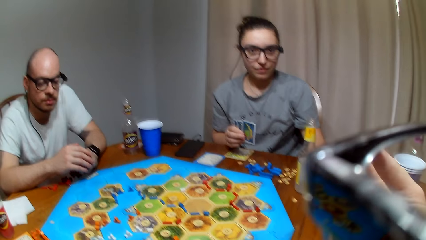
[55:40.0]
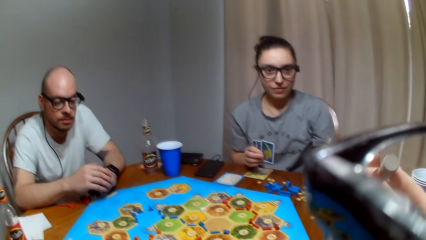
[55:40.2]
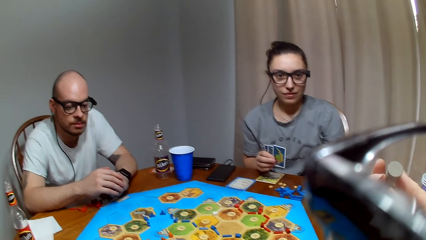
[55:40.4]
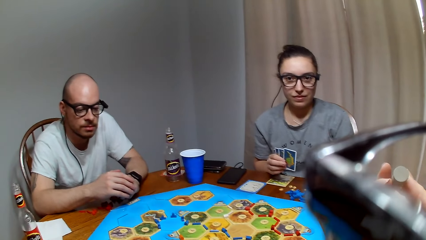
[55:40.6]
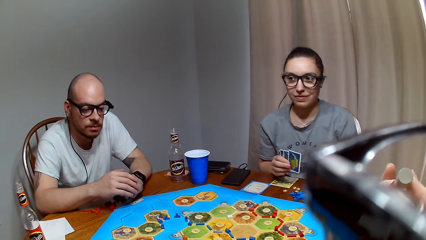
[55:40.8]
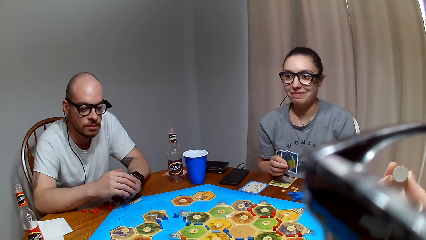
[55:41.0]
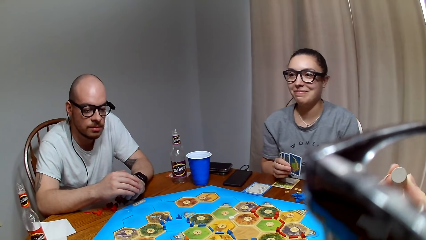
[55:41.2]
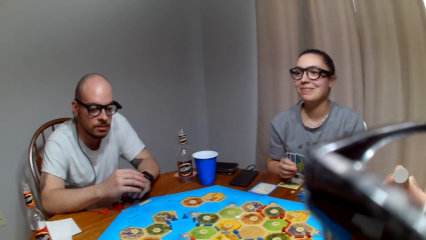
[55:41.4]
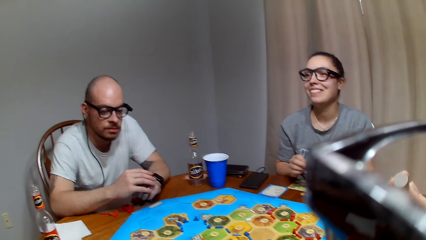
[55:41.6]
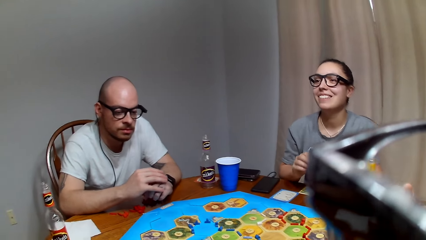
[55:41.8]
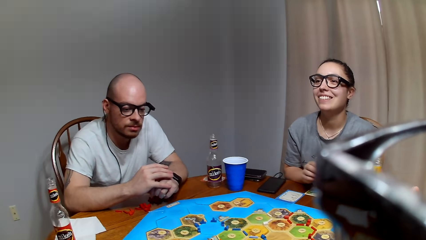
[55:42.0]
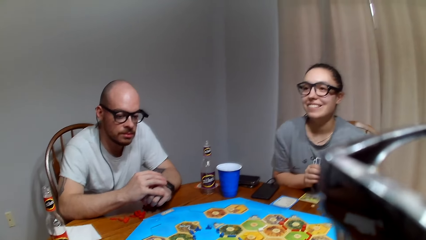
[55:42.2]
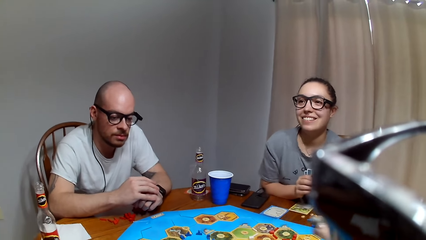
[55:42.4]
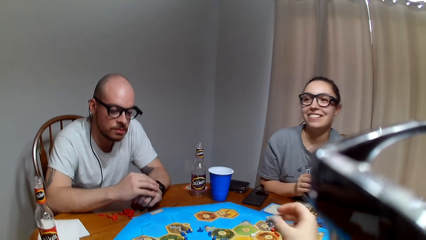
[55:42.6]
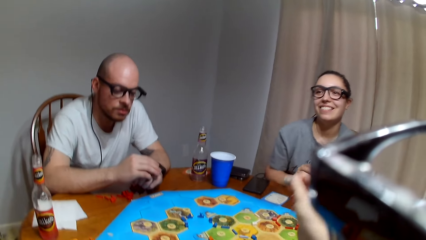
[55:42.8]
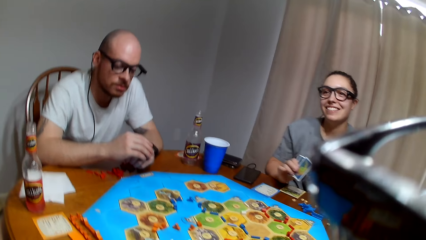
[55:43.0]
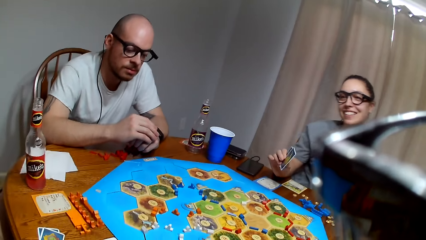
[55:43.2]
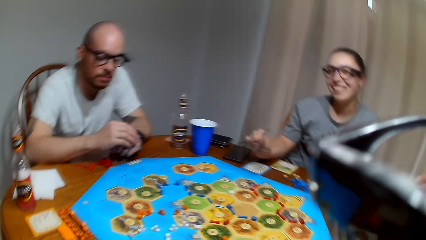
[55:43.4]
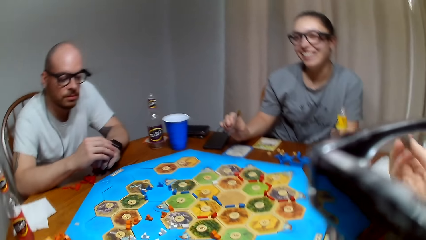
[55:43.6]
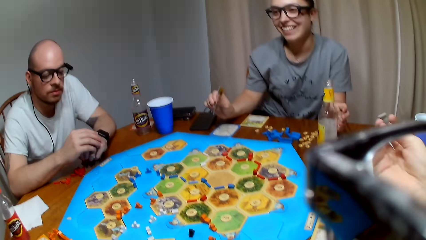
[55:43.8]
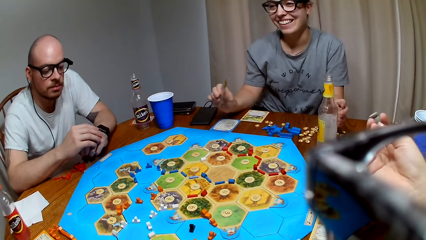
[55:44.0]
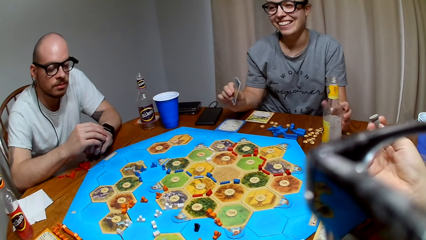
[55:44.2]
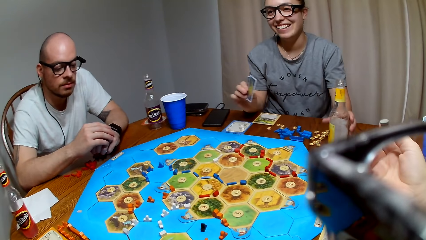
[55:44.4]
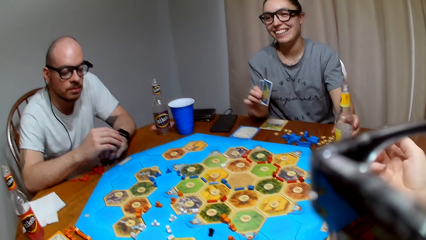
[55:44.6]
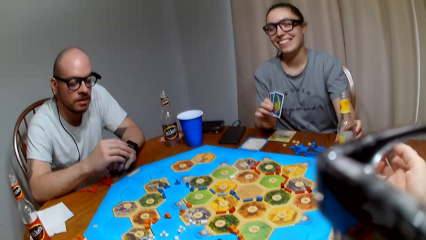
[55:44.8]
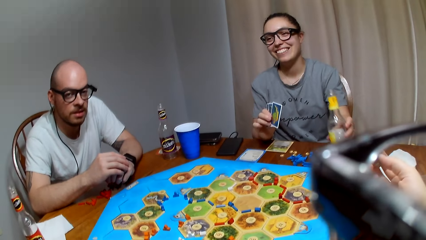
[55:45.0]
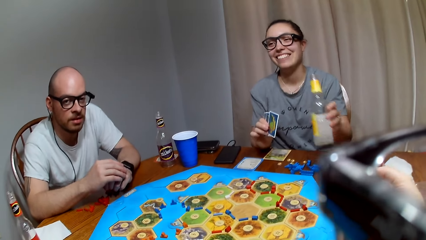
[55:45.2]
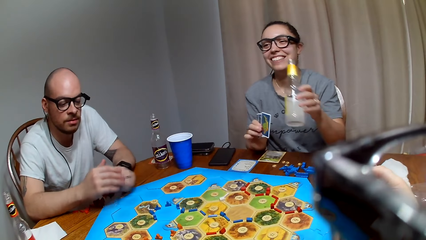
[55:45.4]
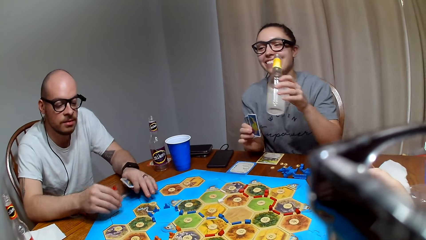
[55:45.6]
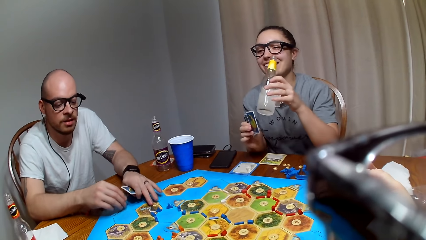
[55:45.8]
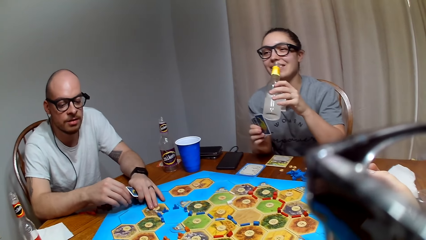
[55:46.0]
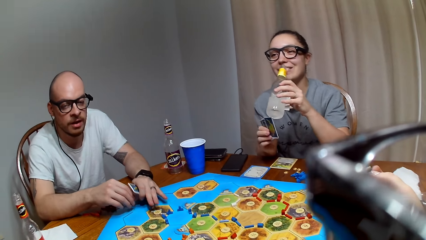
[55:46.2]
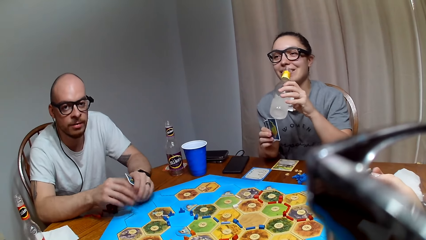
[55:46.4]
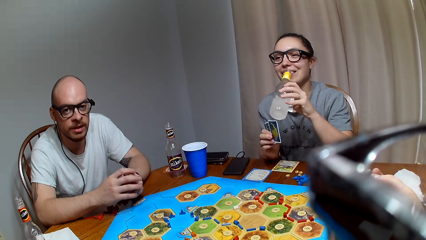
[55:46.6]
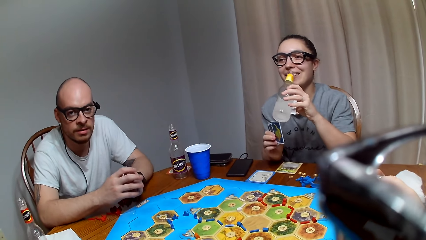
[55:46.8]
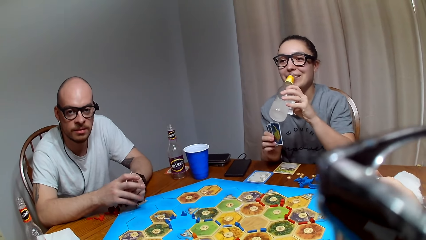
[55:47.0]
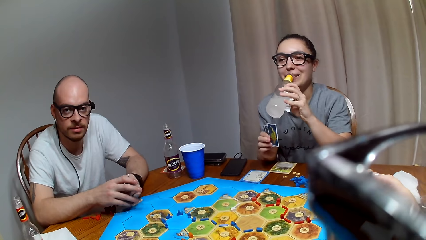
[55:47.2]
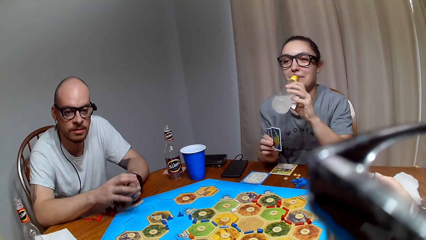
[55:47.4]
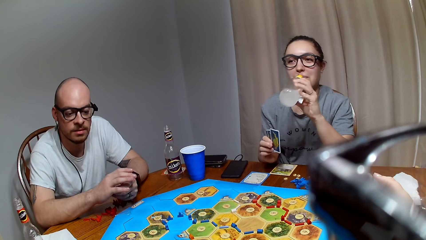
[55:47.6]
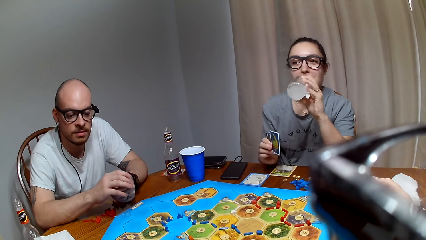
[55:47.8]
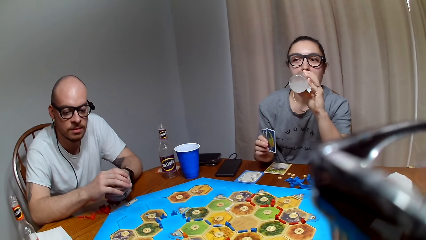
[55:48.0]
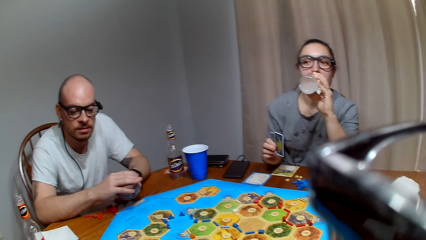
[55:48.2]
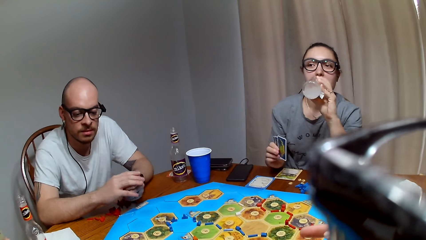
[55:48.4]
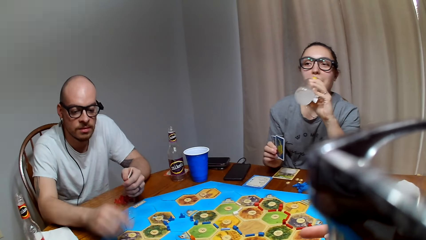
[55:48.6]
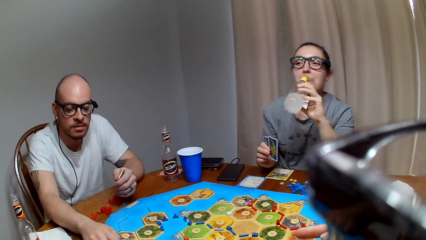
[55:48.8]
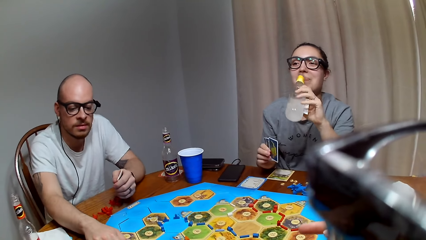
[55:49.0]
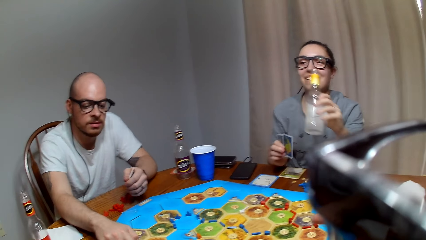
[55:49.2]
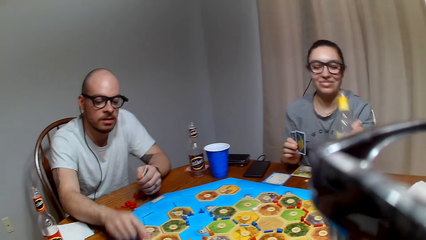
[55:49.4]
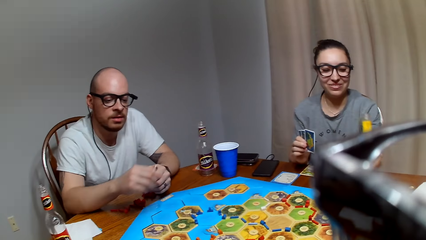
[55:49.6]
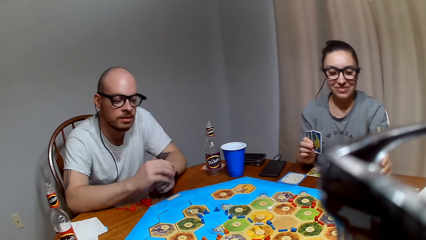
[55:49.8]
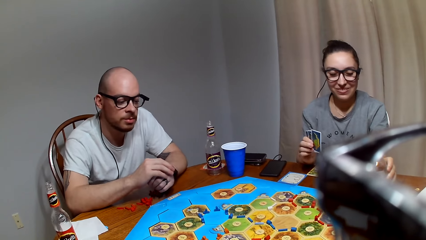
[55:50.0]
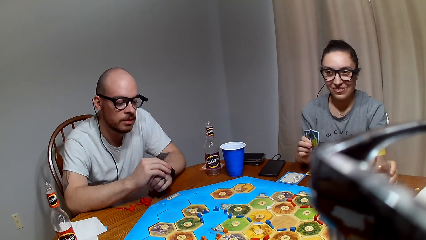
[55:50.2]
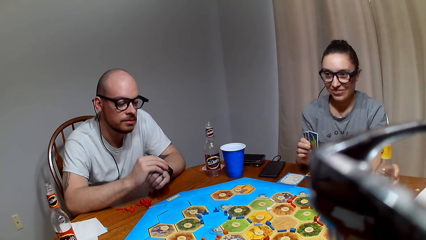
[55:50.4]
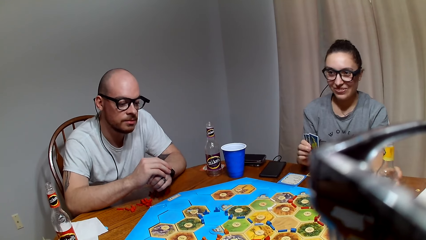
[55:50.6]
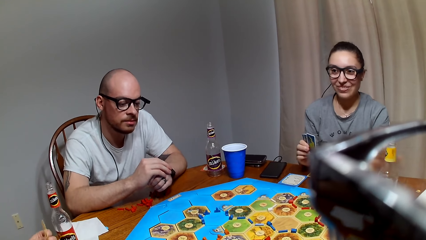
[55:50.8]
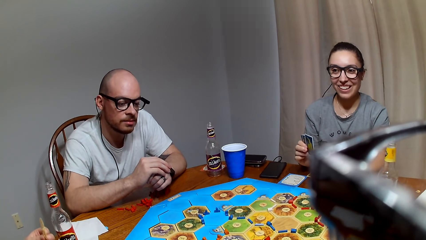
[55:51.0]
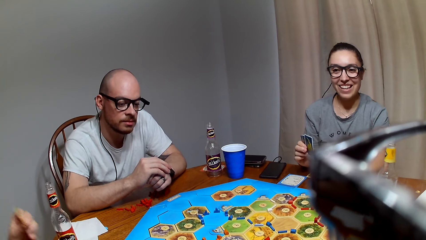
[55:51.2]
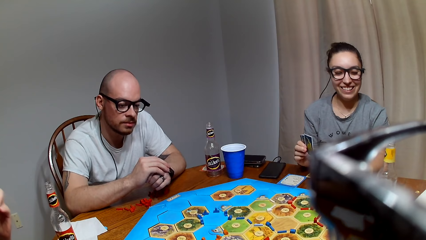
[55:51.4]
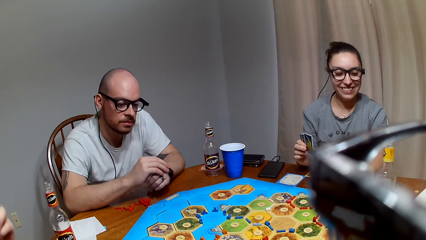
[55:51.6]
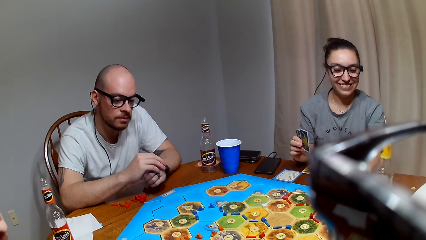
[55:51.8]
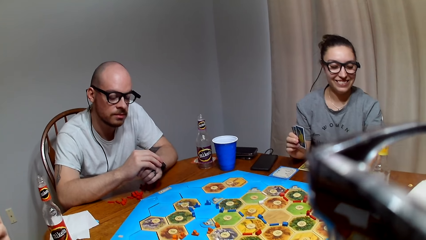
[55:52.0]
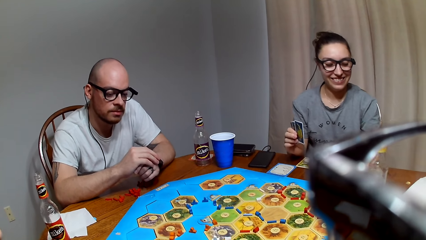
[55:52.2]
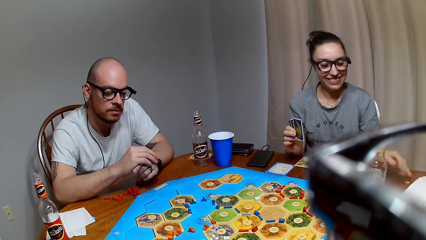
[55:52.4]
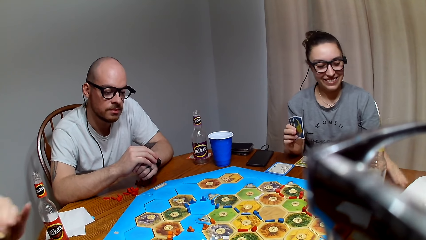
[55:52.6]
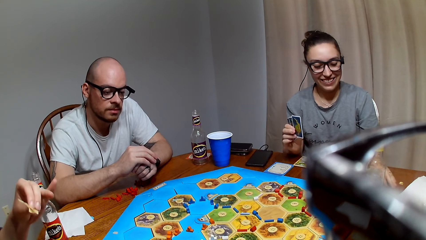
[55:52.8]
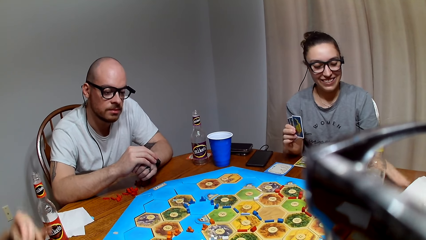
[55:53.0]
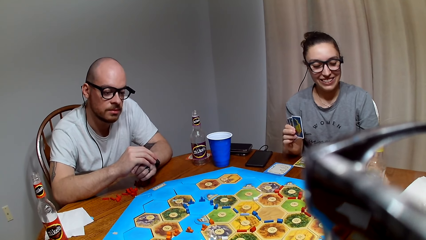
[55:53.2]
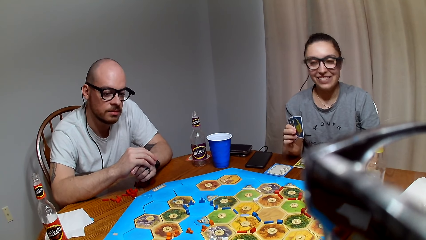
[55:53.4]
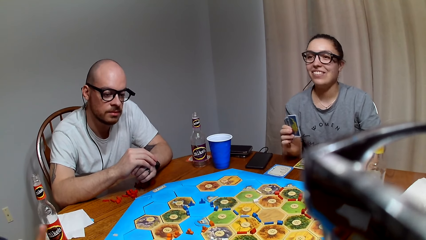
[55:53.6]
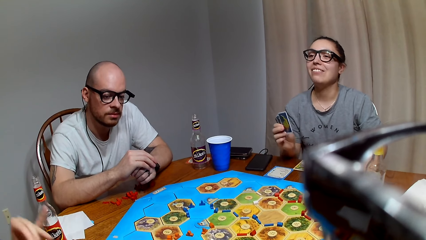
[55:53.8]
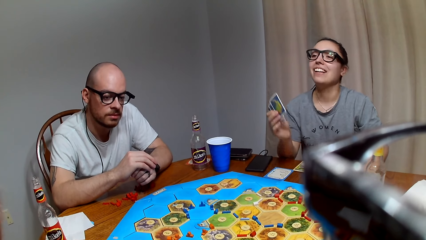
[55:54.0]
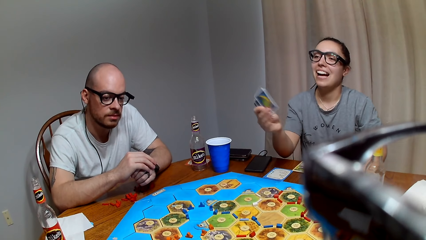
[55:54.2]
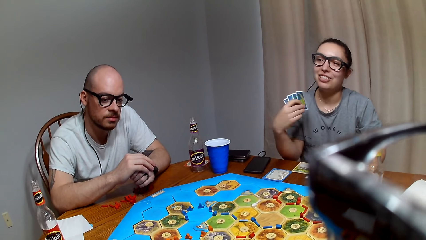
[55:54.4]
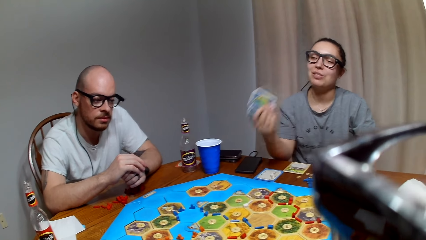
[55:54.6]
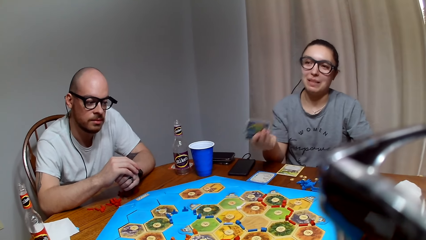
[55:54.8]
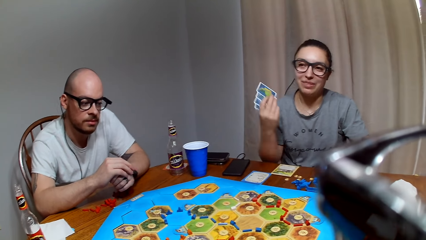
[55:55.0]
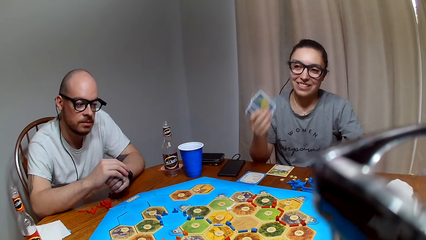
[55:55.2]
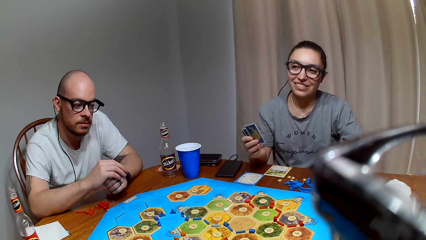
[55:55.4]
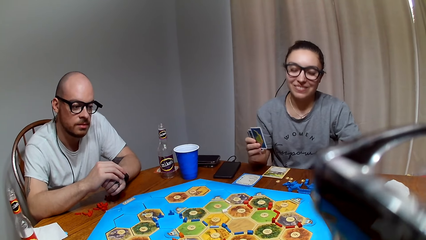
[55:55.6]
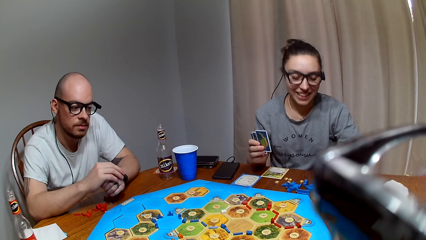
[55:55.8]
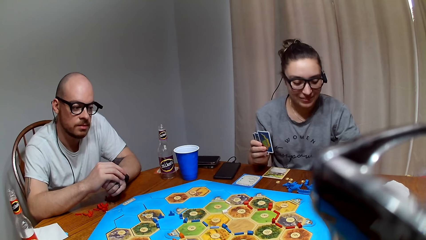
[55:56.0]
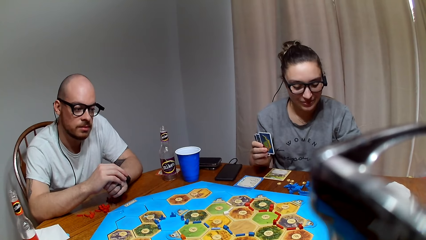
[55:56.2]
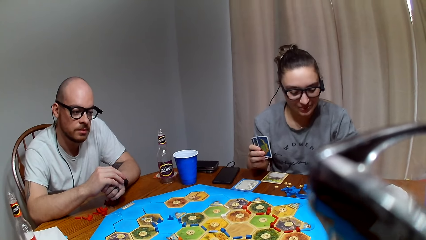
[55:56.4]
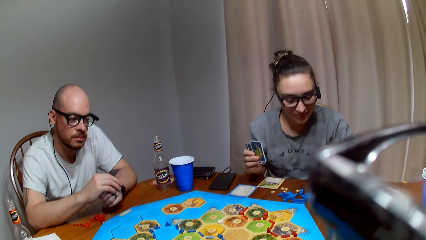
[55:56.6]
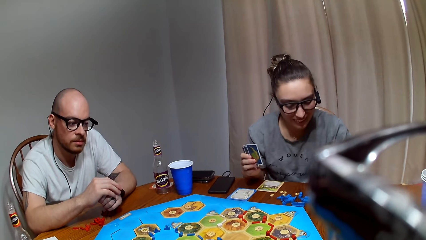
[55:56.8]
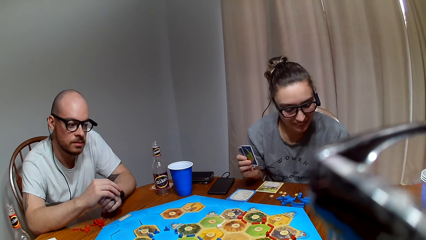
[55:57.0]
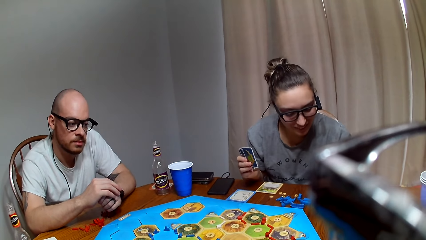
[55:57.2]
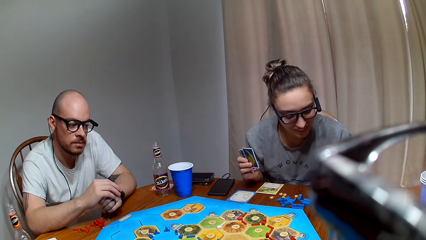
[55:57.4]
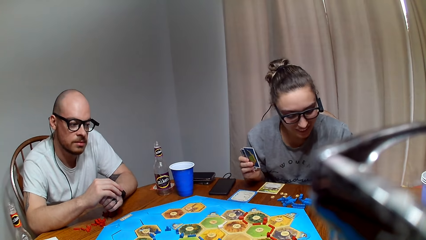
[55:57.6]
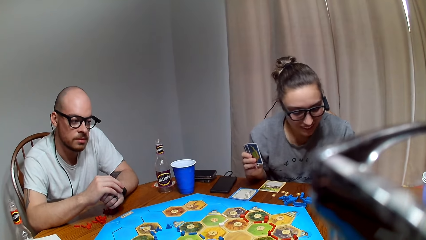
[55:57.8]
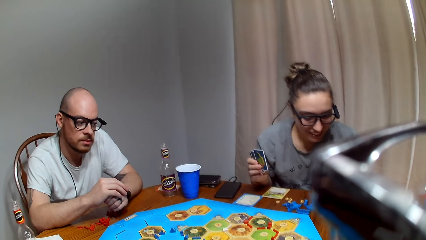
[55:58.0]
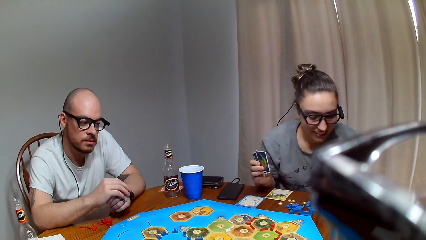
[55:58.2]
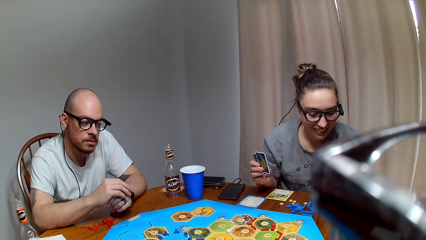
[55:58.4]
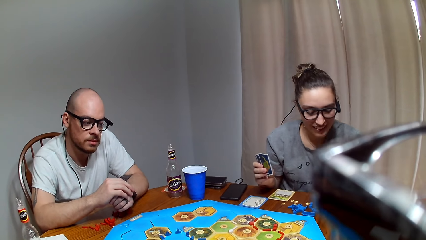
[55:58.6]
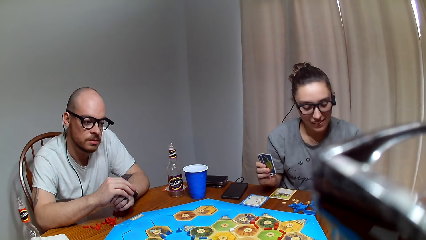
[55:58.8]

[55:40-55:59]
The camera wearer raises the robber up with the right hand and shuffles the dice. A lady picks a drink from the table. A man moves a Catan resource token to the Catan settler board. The man holds hands together. The camera wearer plays a board game with three people. The lady takes the drink. The man raises the right hand to the Catan settler board. The man holds hands together. The lady places the drink on the table. The lady moves a Catan resource token to the table. Another lady does gestures.
